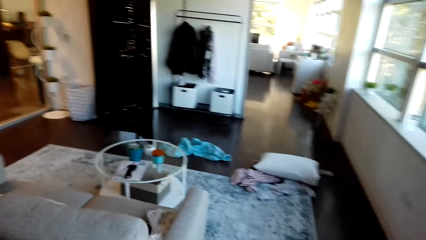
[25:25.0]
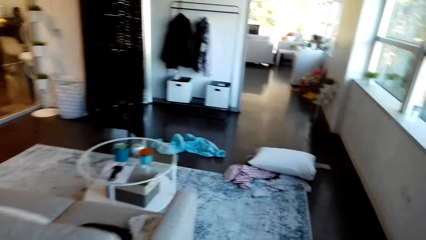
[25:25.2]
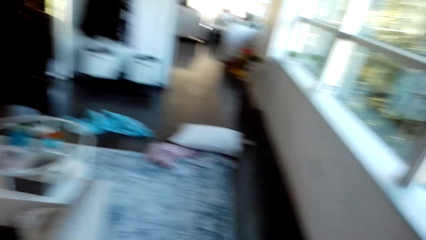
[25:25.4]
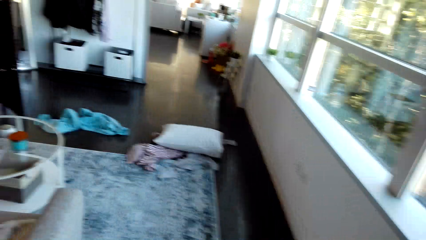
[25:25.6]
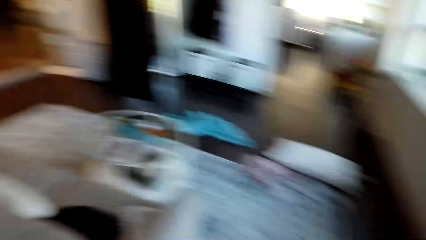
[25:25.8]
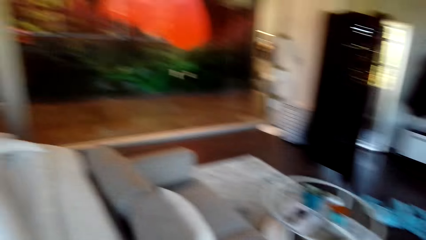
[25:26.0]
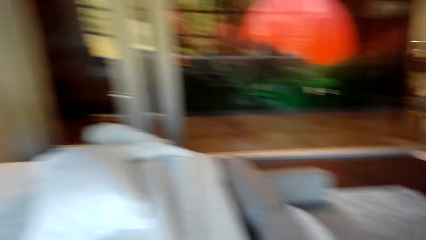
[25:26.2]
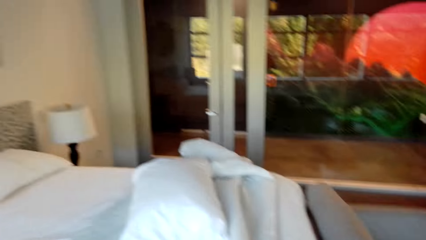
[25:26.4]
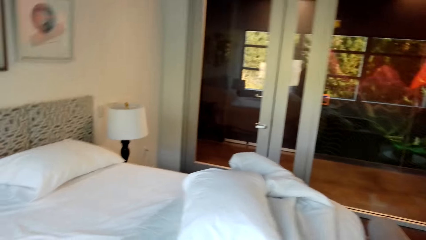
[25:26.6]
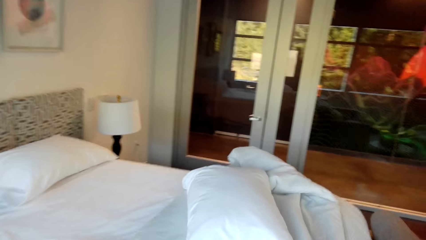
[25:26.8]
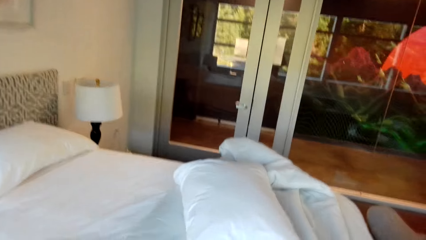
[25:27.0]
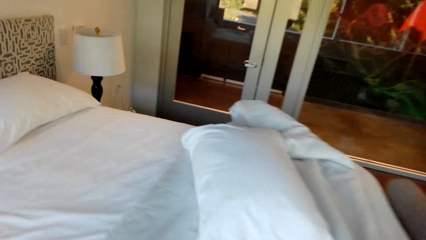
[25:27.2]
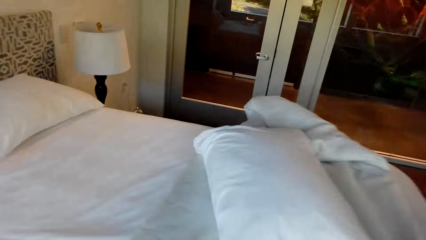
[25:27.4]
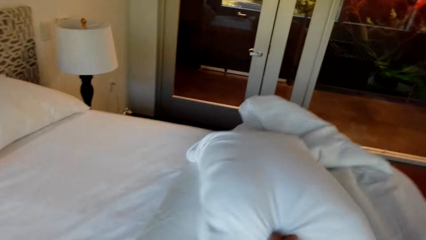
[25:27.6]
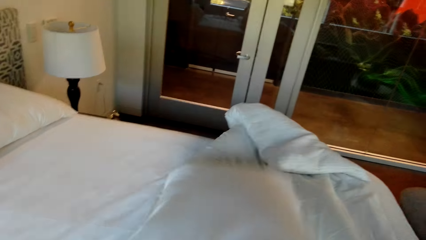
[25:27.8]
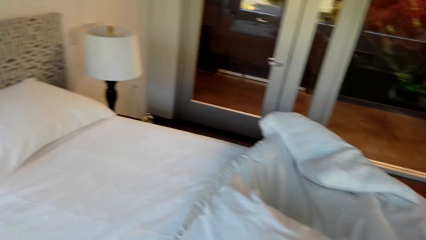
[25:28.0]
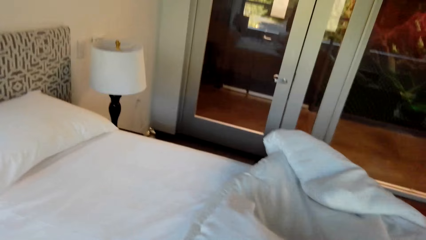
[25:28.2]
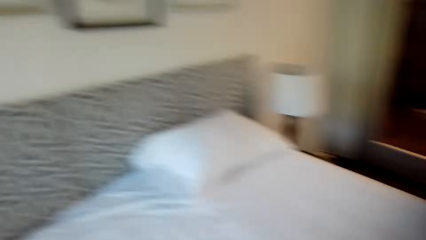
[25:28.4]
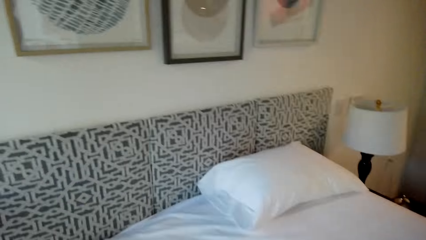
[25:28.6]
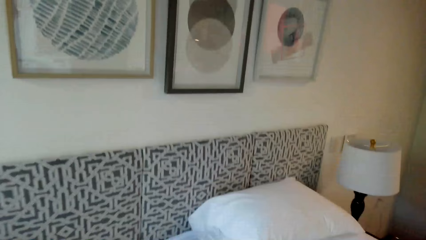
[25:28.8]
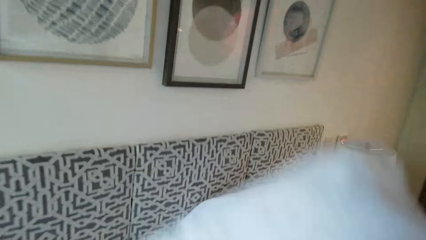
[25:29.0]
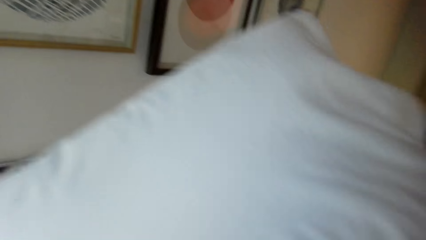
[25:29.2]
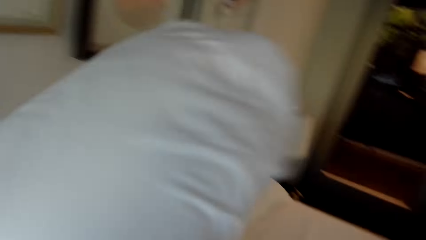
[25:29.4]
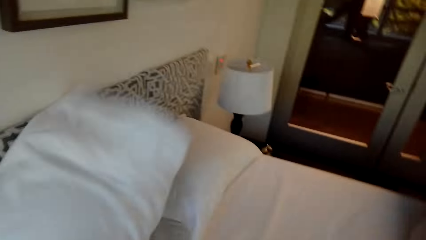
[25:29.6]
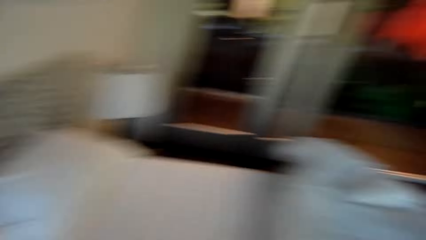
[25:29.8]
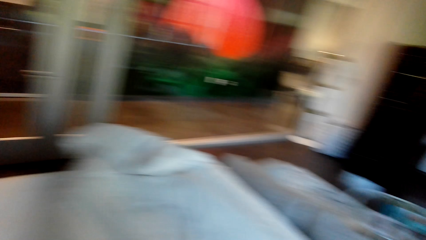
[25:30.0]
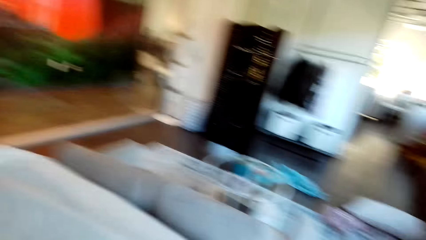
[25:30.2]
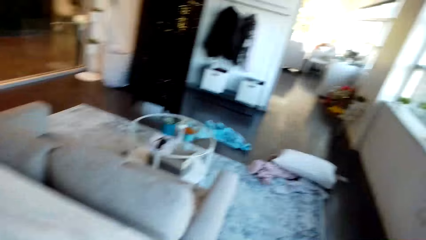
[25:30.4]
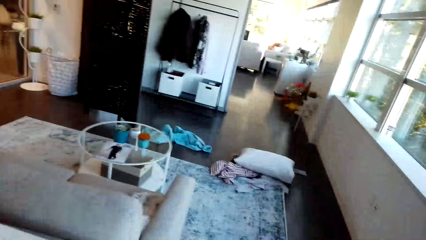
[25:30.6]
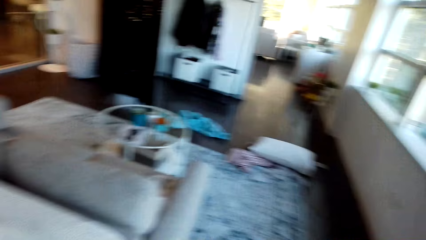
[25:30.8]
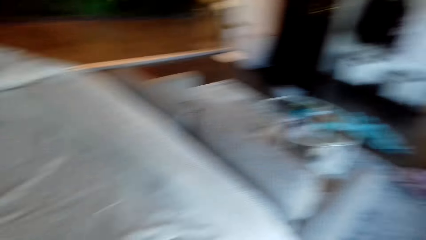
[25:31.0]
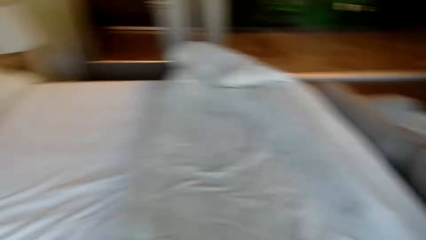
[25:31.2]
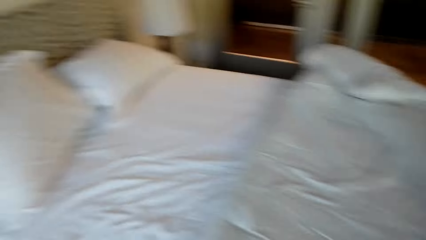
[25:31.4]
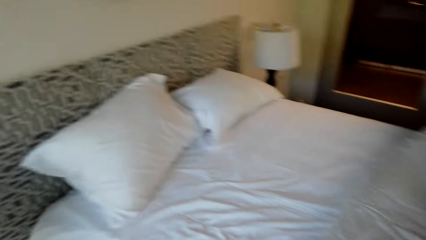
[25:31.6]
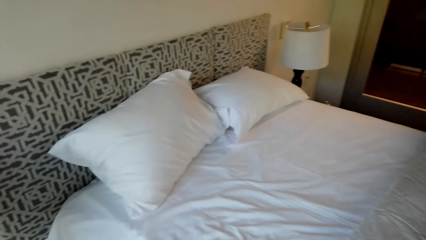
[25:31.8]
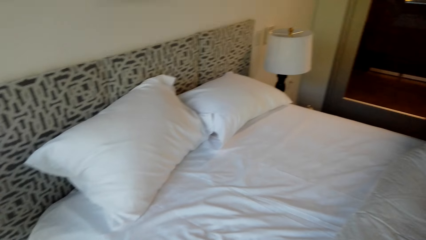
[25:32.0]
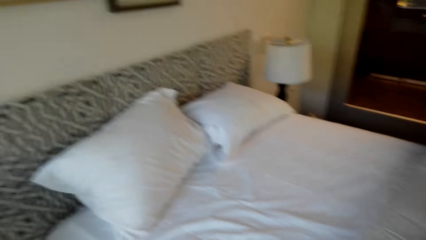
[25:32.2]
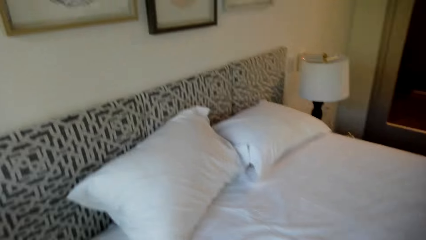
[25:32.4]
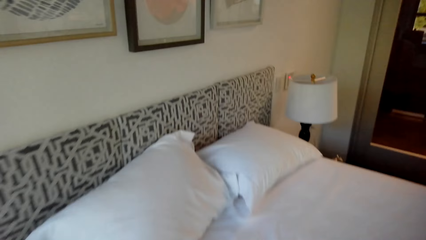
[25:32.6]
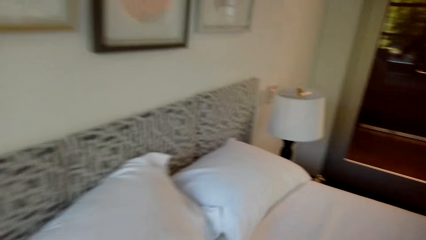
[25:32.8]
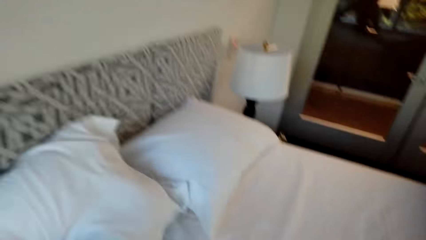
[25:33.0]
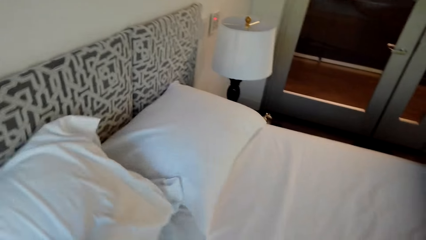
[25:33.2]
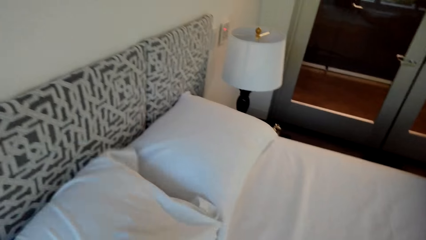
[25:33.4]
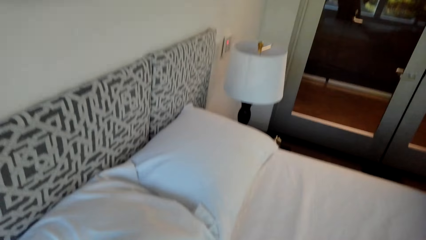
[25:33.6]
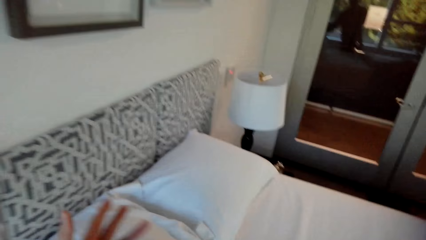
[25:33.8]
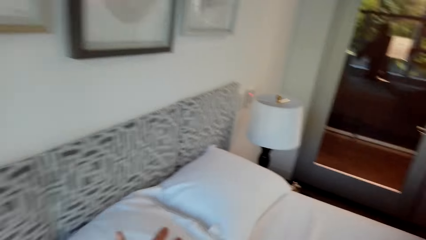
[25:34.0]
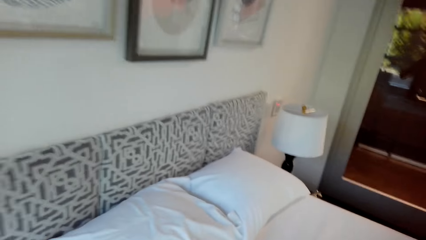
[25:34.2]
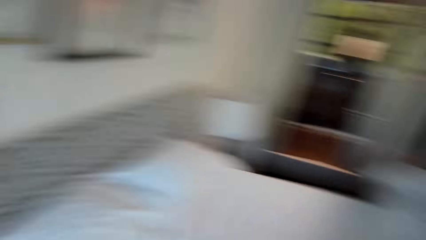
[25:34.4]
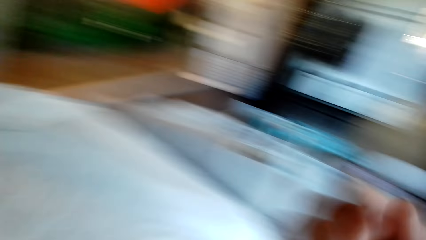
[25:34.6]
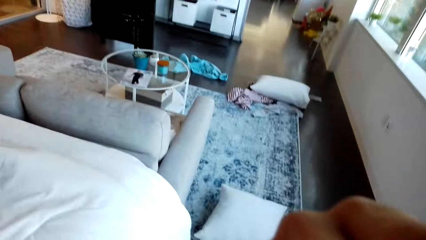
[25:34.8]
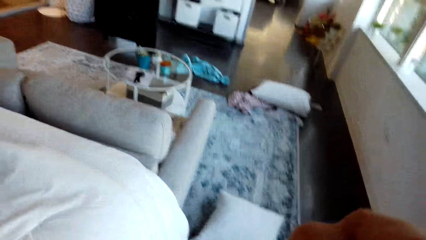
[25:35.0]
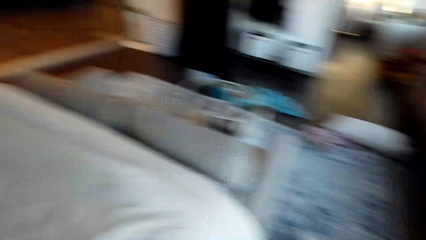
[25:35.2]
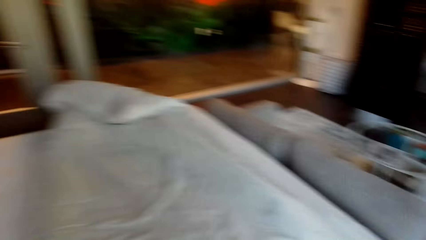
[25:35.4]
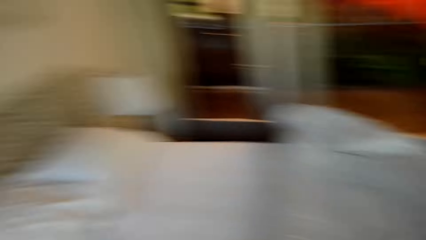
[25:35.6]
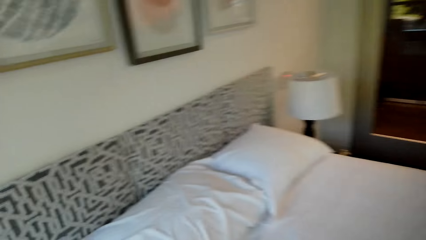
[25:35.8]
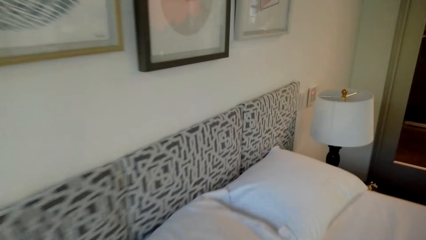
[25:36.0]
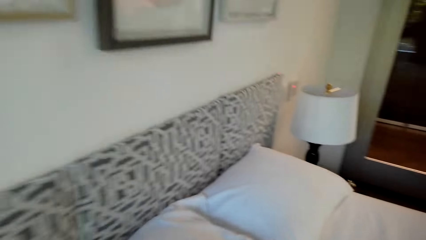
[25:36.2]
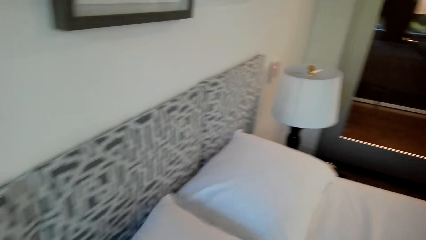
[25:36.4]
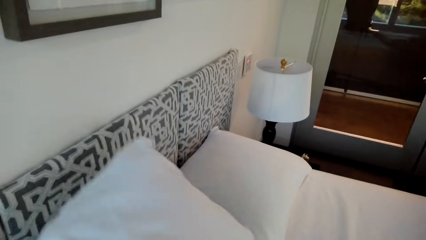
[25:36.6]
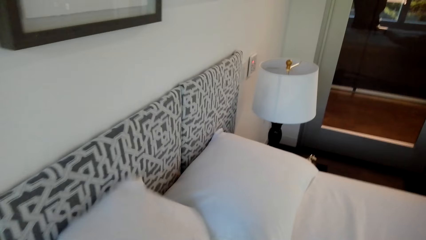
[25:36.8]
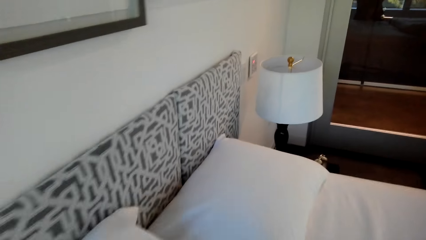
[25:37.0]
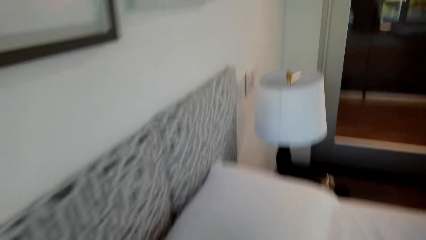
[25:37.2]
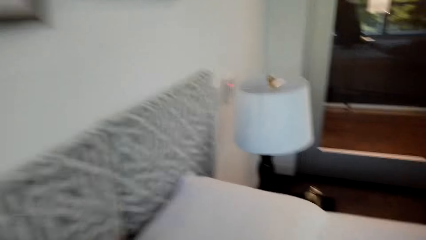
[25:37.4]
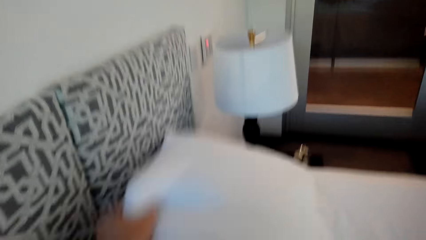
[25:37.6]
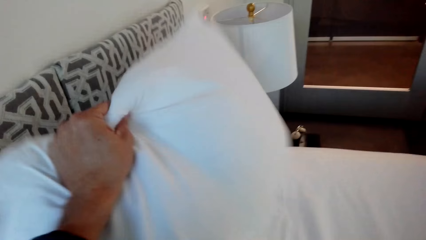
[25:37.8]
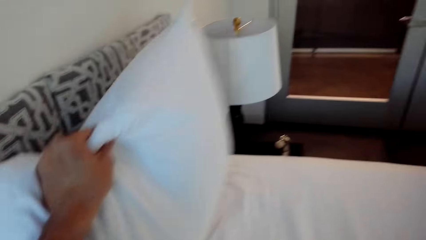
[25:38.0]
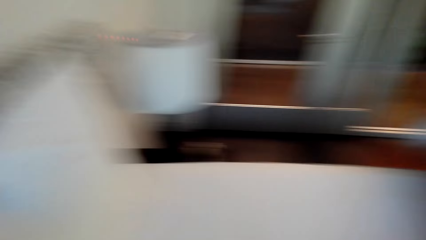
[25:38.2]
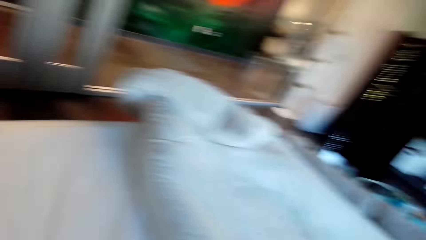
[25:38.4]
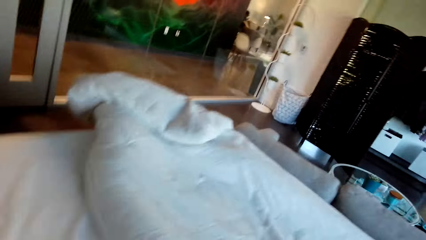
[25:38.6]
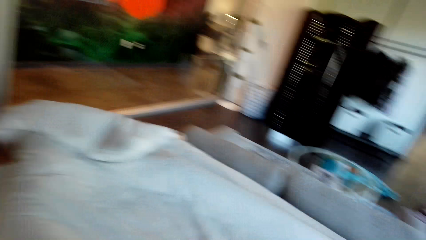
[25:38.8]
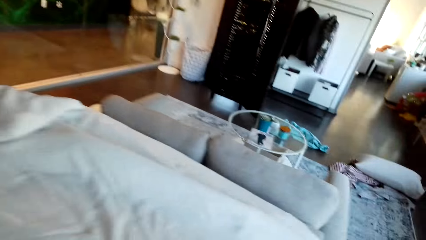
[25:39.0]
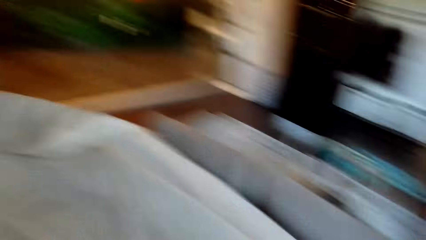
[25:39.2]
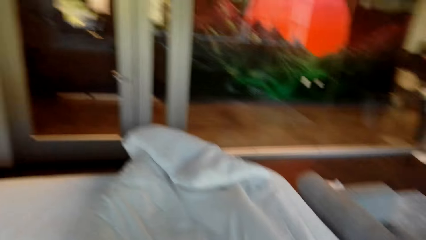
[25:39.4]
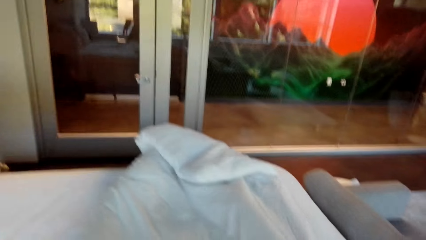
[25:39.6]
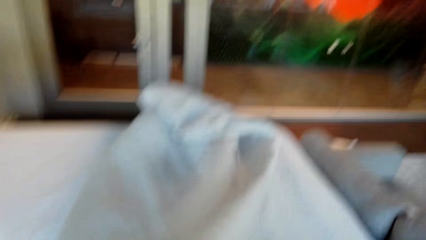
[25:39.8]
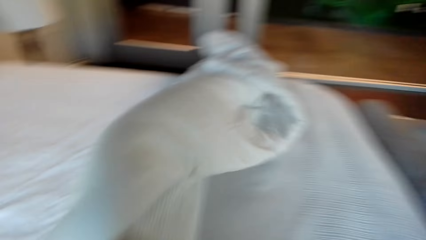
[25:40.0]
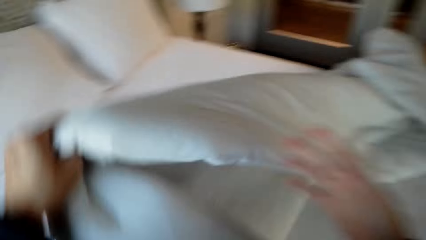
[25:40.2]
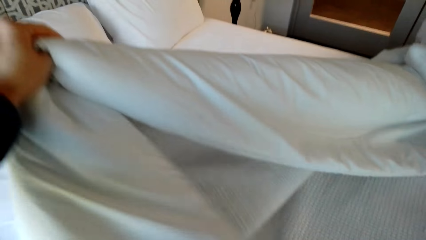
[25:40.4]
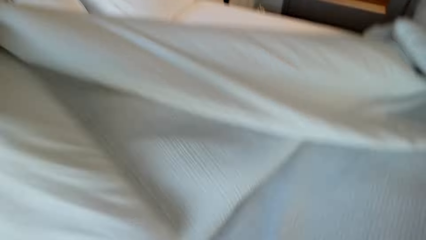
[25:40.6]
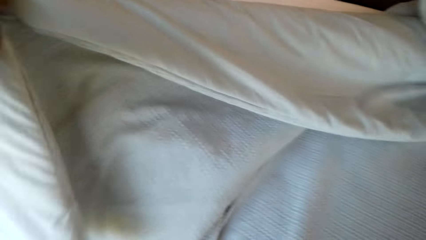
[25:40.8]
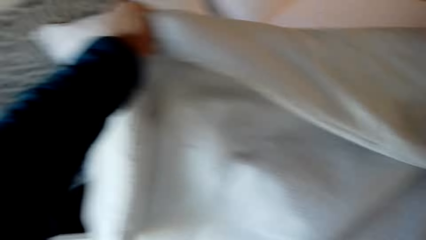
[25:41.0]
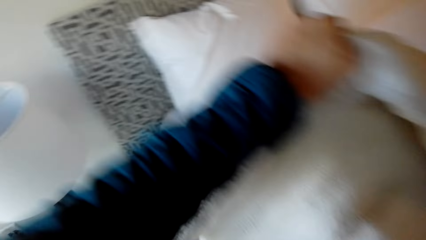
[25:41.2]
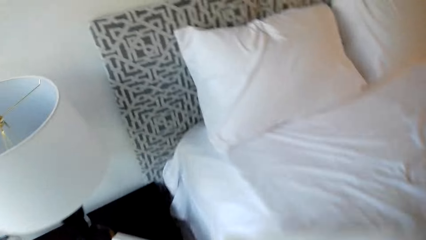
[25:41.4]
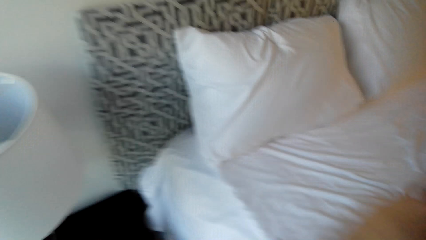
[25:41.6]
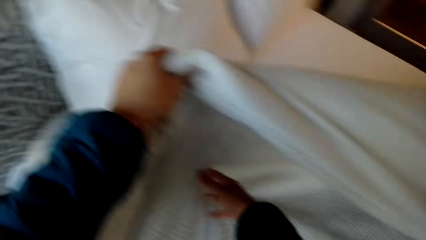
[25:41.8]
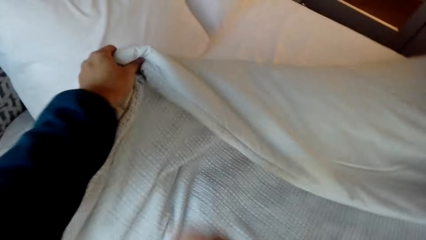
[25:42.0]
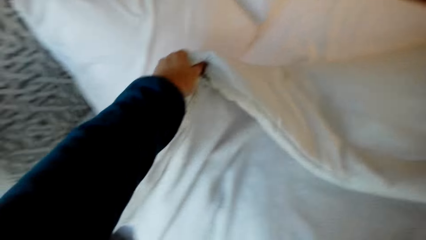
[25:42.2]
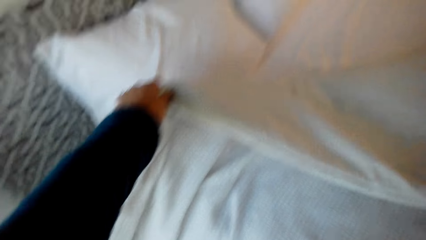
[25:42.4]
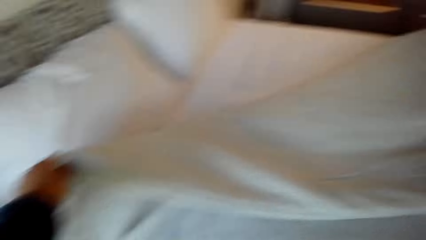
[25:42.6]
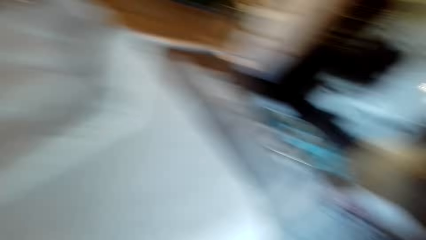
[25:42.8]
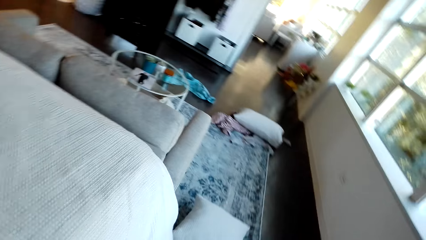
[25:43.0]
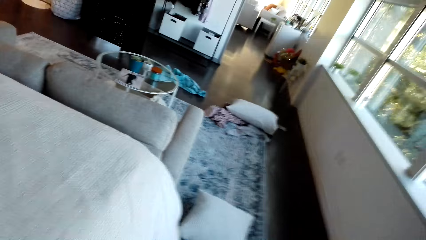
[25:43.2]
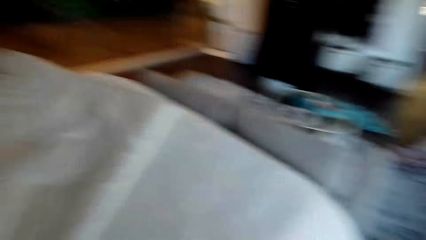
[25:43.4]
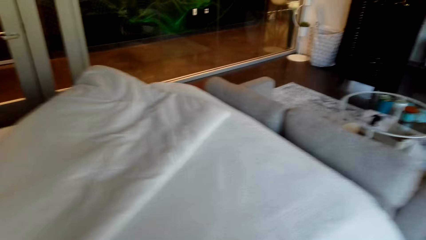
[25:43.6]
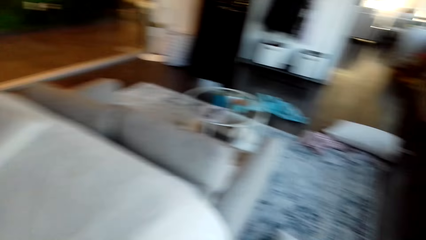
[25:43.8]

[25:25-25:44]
The camera wearer walks around the house. They arrange the pillow on the bed. They arrange the pillow on the bed again. They spread the duvet.
